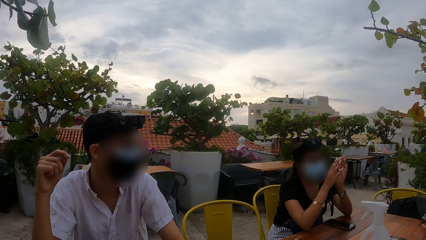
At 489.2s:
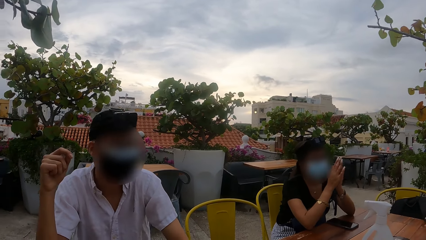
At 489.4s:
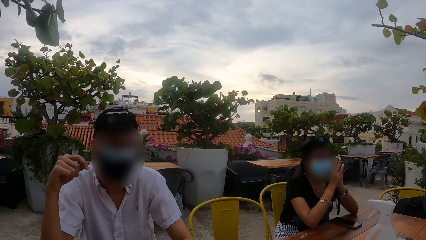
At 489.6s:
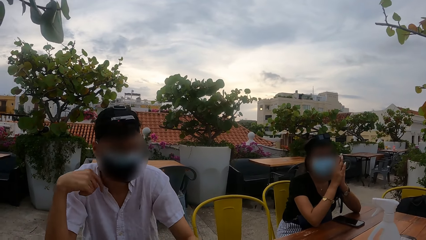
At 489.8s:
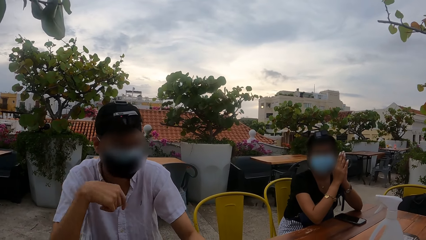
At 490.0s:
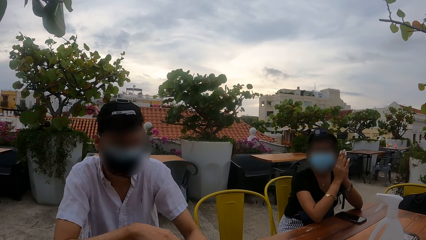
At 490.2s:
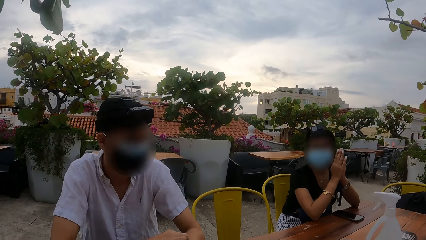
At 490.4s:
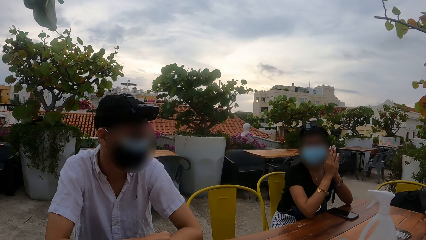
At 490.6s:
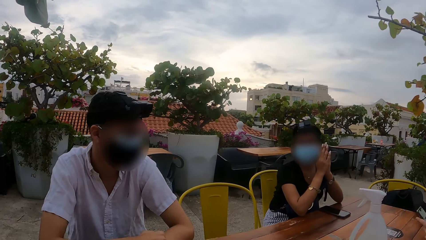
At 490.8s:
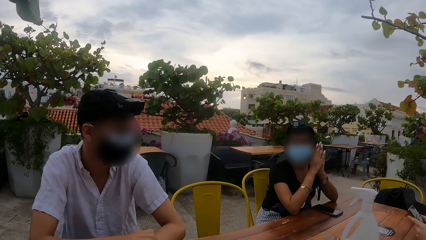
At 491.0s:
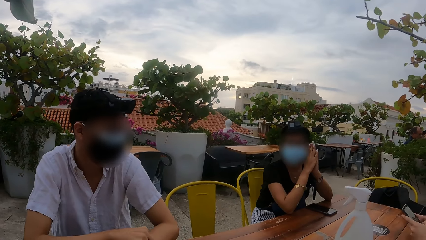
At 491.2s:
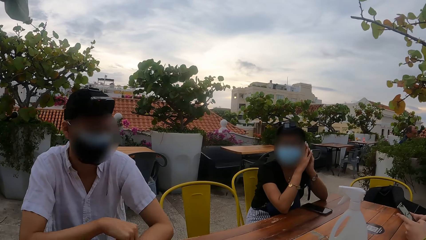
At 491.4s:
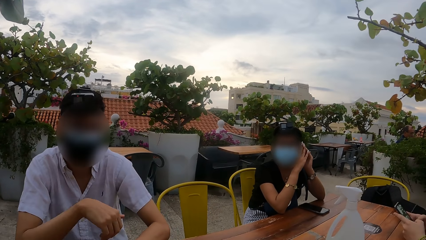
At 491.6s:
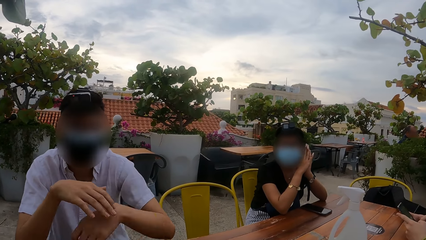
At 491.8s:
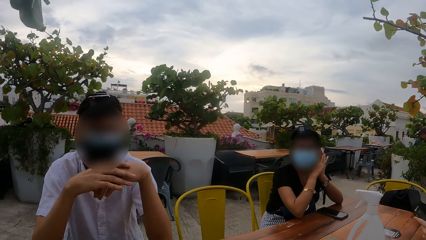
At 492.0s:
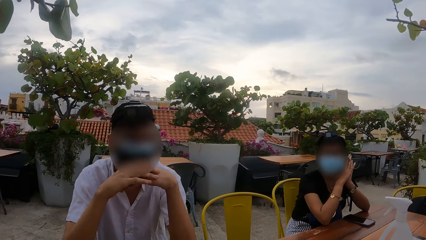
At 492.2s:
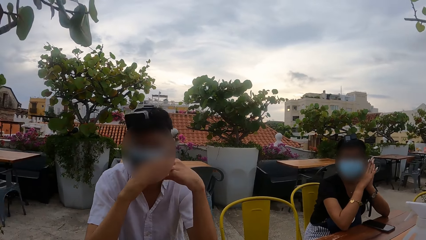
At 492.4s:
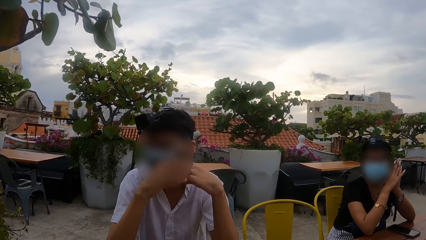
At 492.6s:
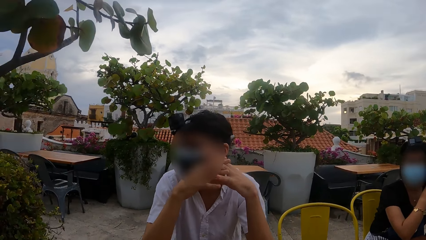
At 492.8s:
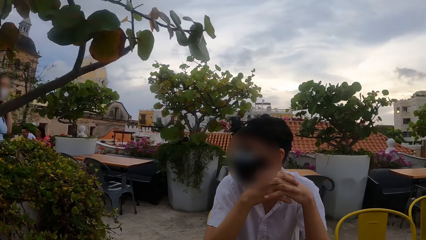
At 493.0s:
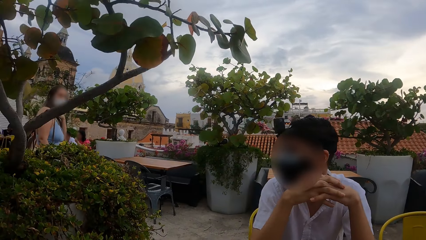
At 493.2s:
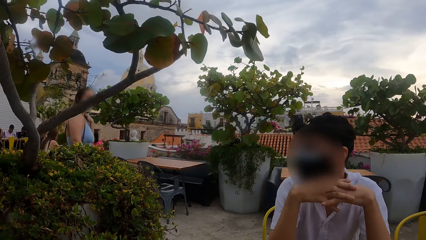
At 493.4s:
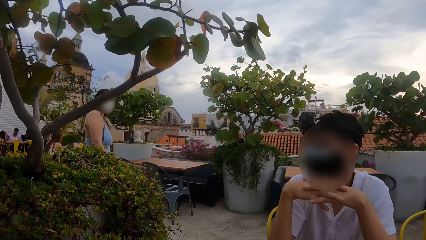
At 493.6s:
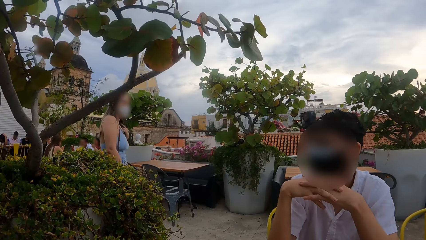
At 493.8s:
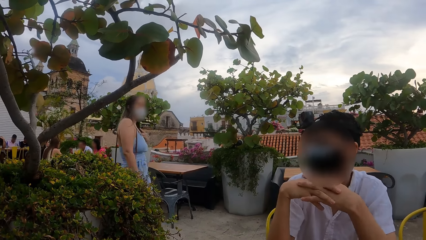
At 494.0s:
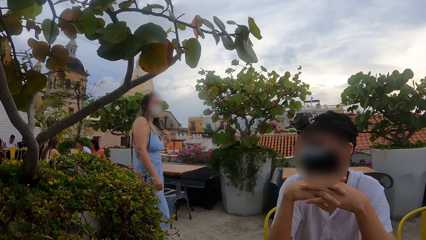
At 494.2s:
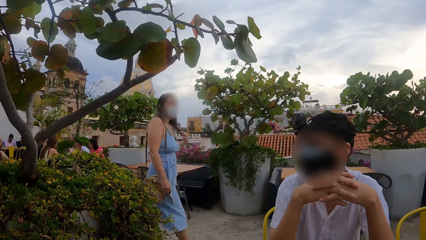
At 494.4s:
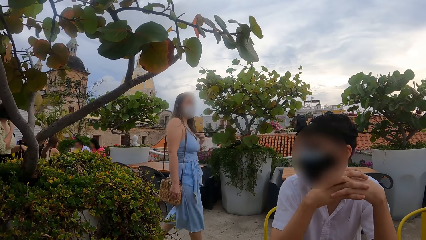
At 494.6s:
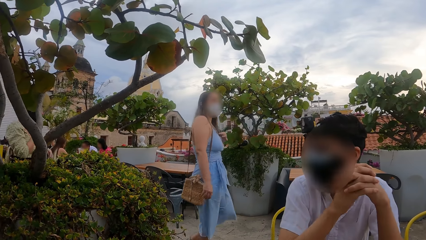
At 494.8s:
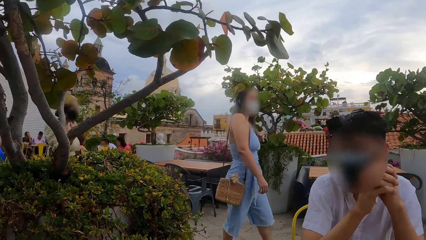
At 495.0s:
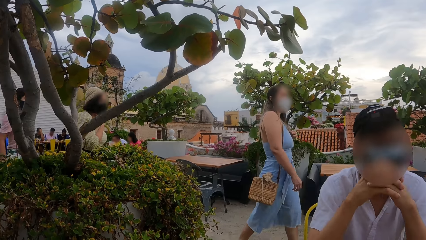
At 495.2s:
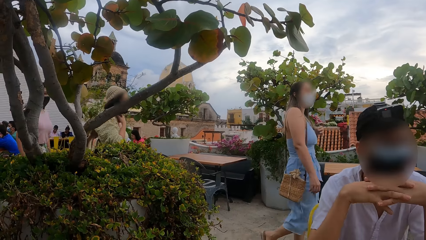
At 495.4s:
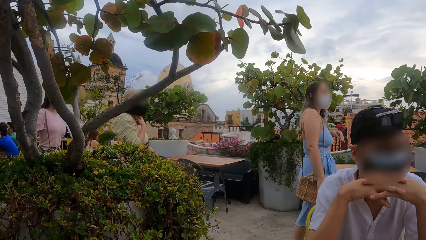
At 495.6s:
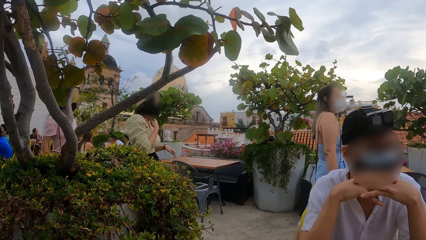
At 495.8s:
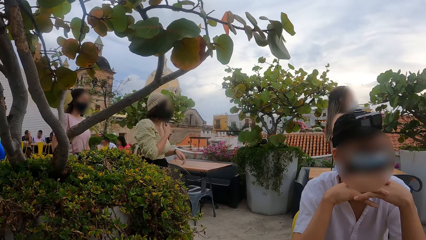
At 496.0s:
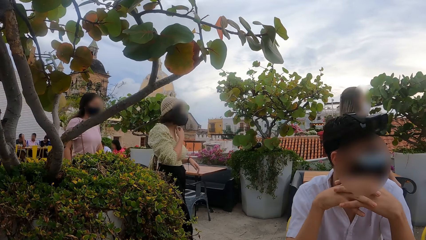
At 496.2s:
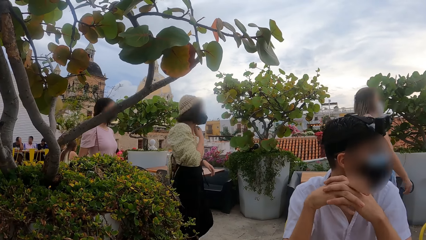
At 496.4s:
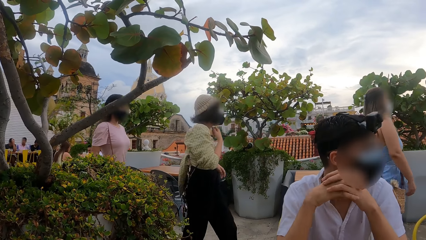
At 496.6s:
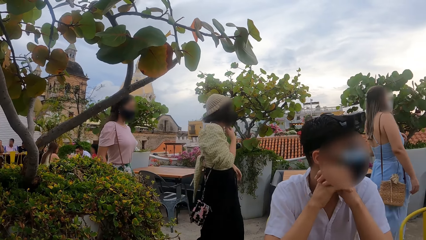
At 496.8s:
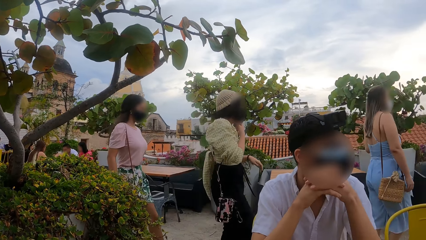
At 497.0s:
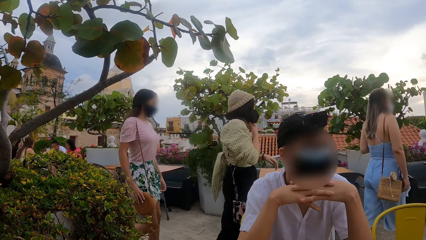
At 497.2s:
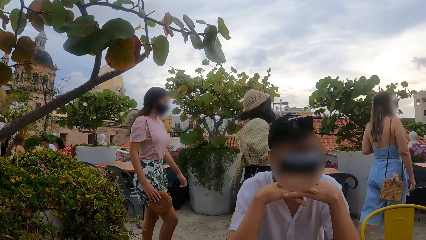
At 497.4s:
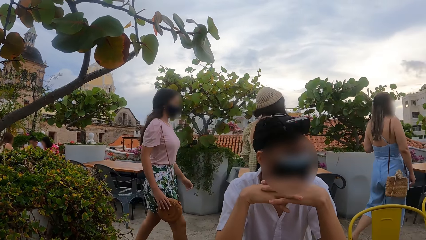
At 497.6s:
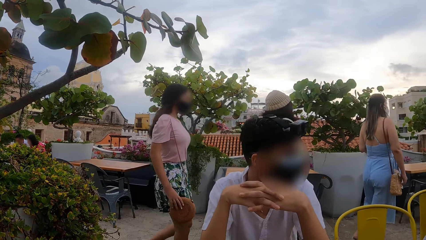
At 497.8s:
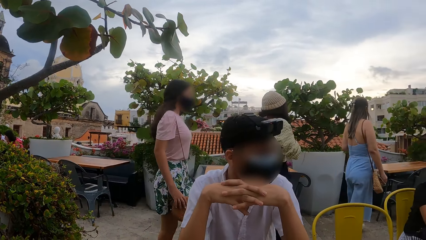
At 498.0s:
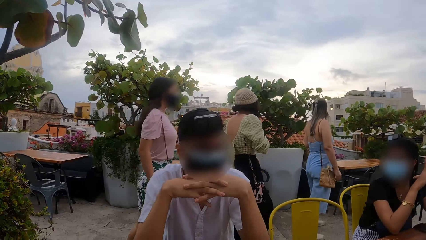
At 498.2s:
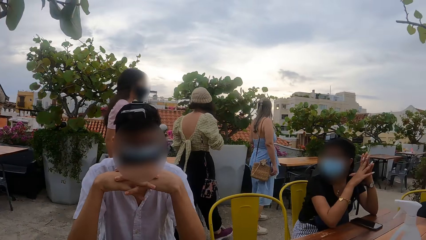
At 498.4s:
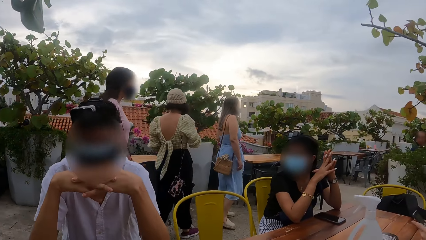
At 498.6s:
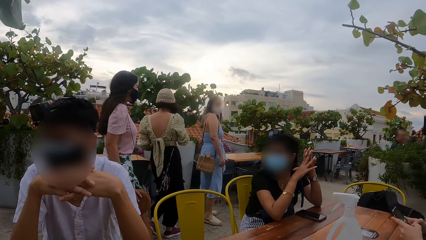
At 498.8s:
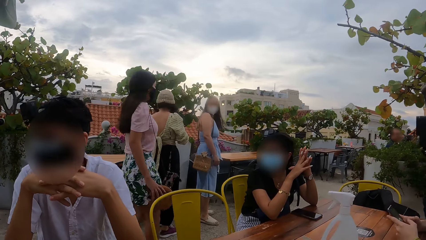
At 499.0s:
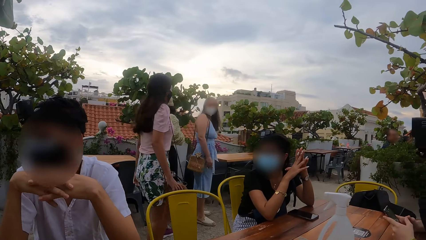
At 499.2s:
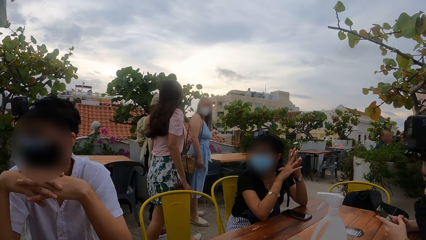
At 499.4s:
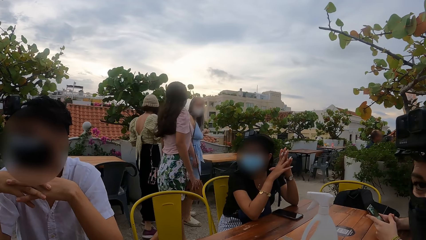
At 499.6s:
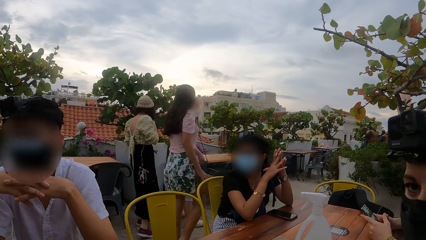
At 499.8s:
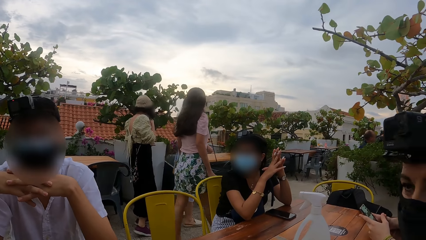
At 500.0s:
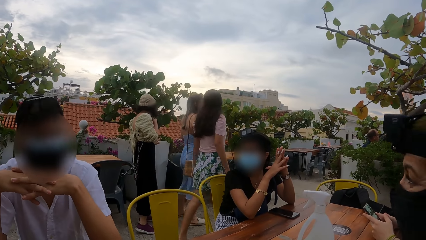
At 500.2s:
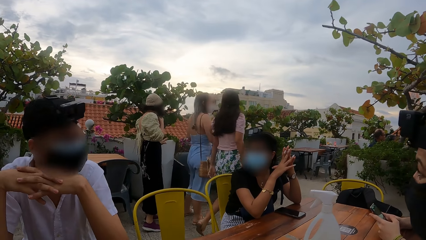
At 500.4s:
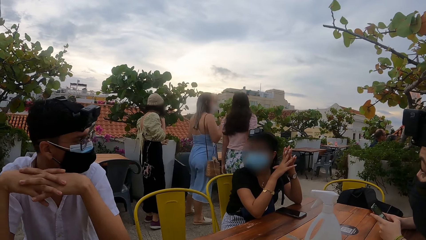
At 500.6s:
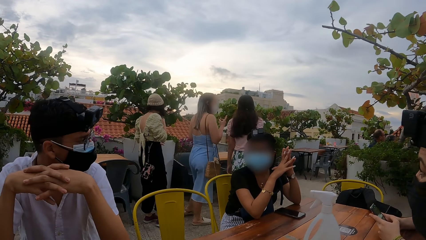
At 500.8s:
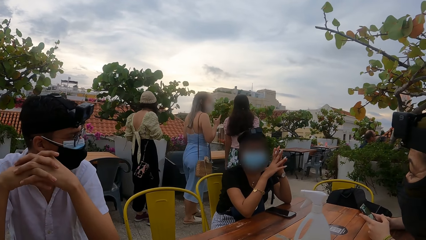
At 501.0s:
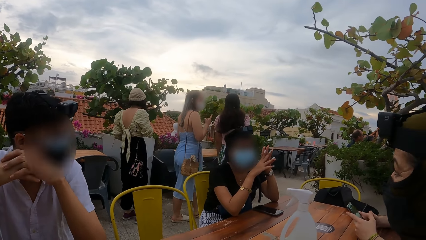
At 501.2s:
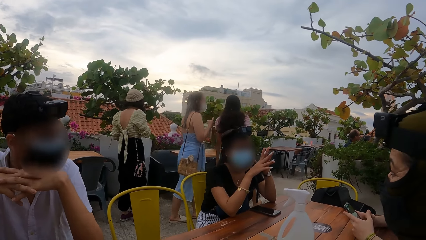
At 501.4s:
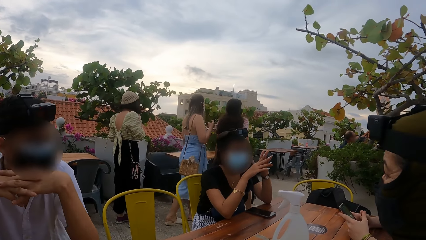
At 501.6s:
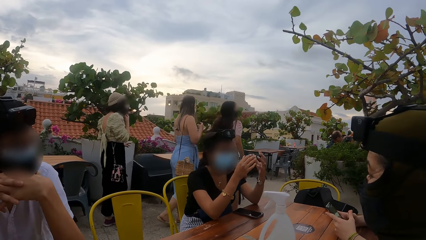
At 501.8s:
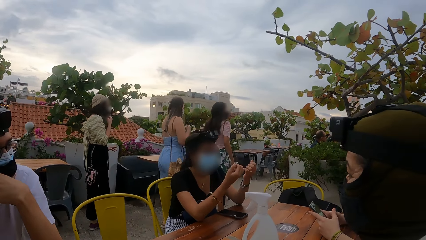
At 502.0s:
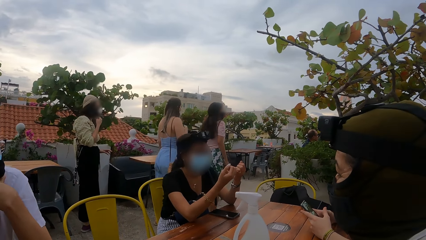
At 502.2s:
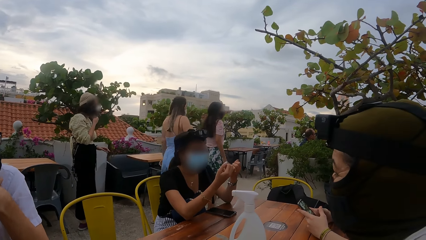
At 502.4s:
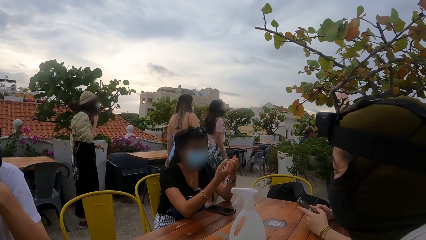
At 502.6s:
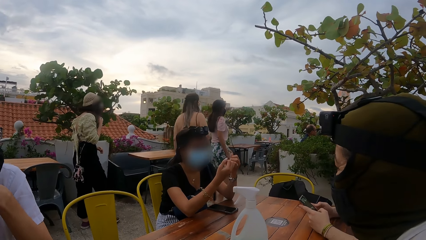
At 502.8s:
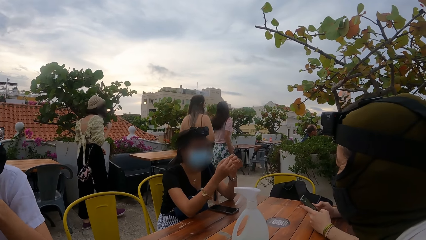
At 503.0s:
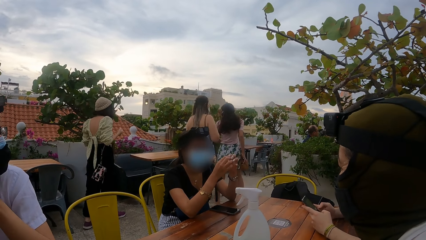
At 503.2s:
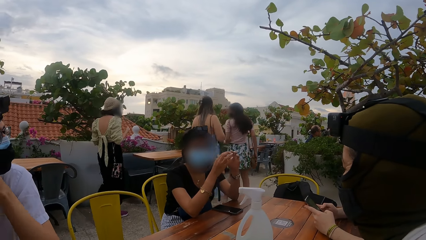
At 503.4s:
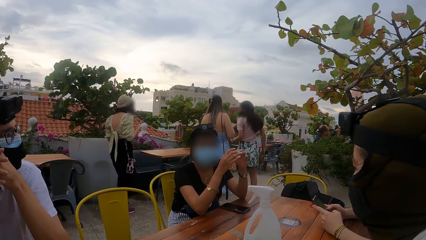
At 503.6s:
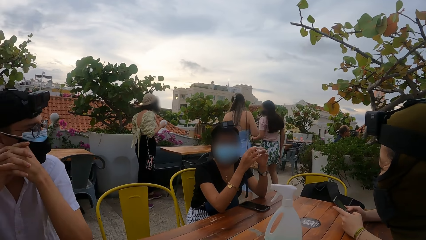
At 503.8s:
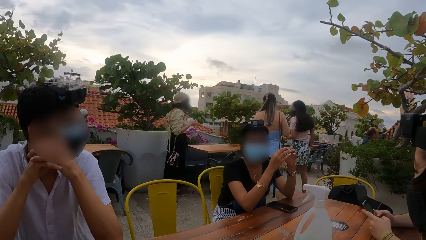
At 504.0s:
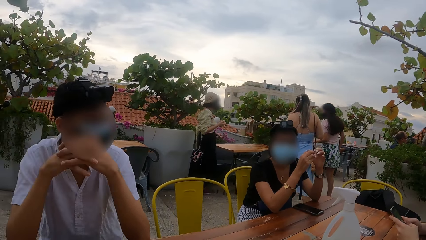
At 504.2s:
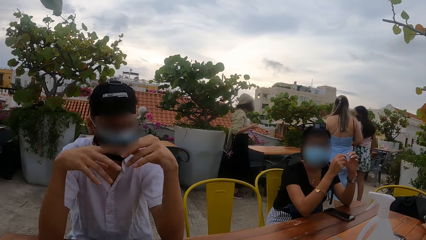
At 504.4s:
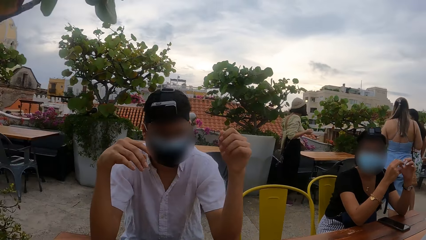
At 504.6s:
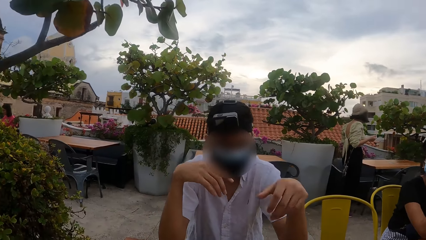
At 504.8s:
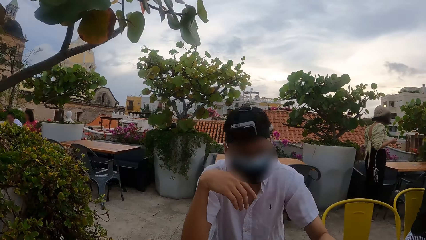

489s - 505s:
The camera wearer gazes at passers-by.
